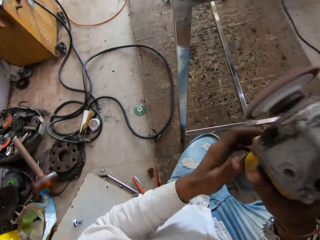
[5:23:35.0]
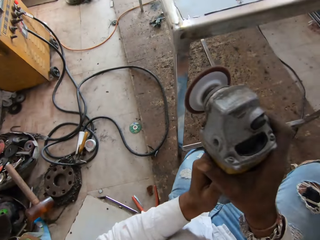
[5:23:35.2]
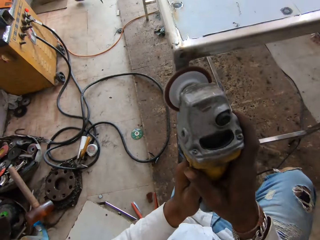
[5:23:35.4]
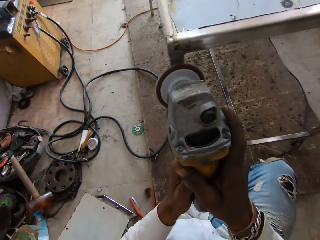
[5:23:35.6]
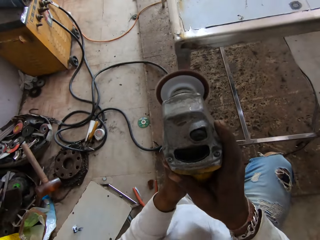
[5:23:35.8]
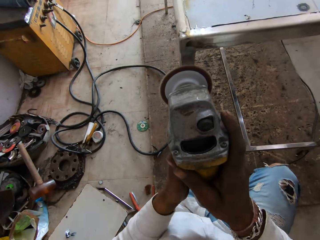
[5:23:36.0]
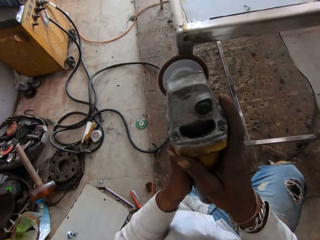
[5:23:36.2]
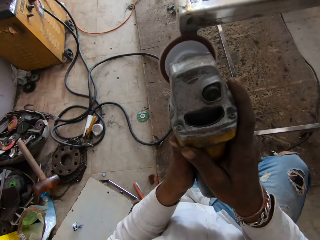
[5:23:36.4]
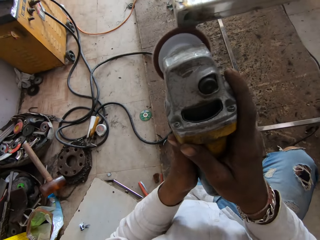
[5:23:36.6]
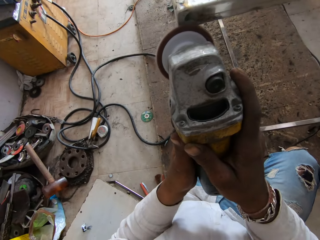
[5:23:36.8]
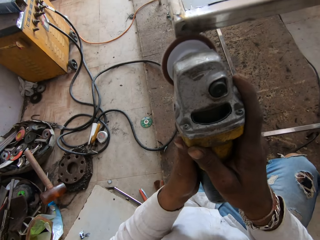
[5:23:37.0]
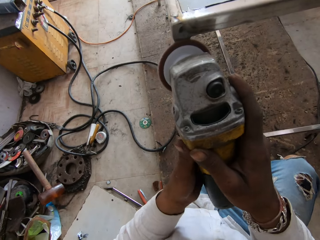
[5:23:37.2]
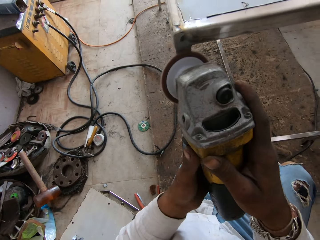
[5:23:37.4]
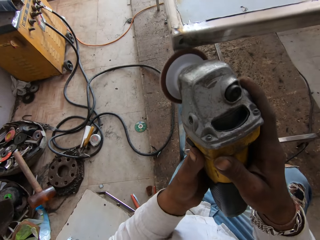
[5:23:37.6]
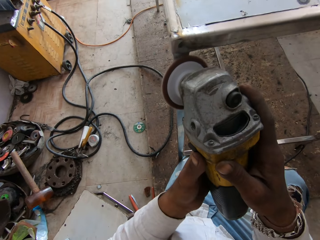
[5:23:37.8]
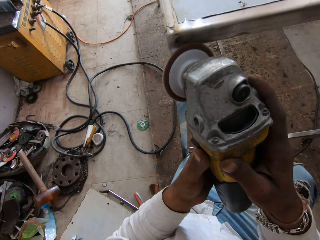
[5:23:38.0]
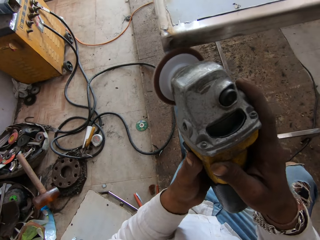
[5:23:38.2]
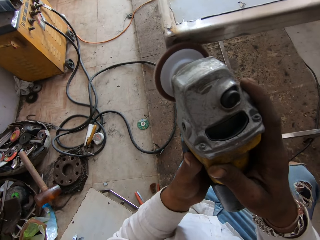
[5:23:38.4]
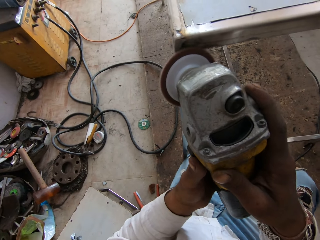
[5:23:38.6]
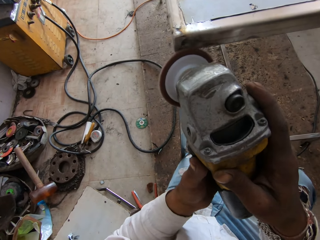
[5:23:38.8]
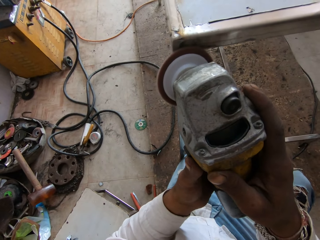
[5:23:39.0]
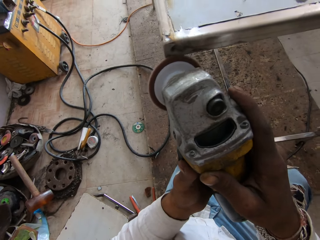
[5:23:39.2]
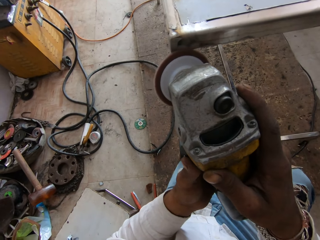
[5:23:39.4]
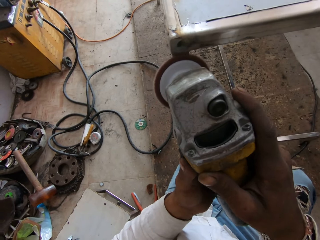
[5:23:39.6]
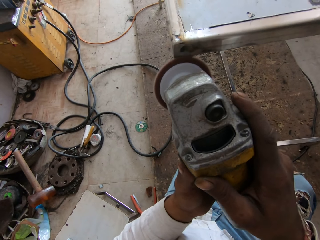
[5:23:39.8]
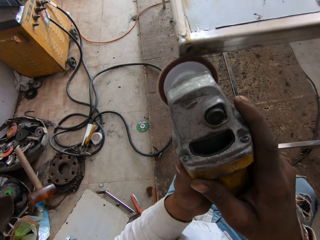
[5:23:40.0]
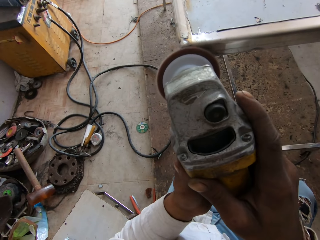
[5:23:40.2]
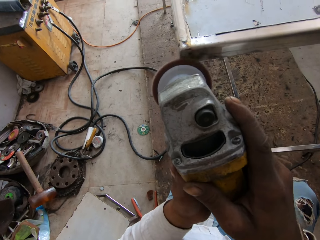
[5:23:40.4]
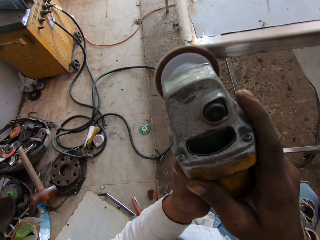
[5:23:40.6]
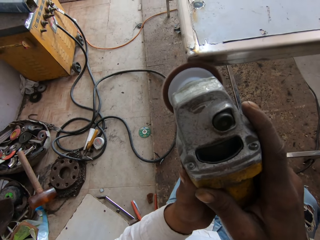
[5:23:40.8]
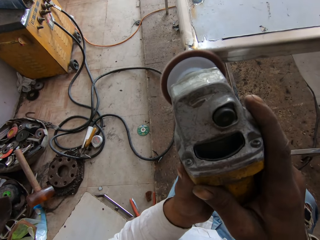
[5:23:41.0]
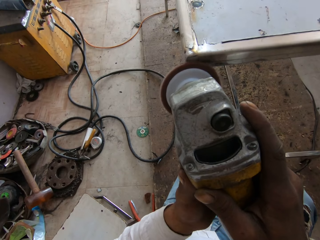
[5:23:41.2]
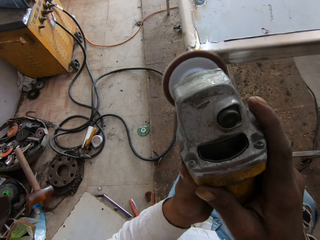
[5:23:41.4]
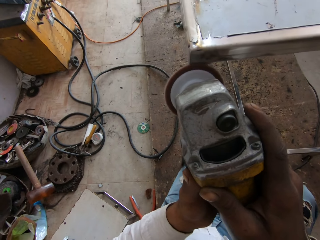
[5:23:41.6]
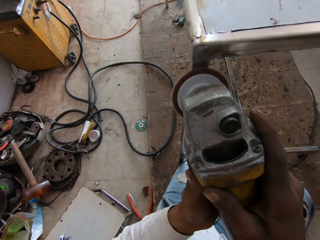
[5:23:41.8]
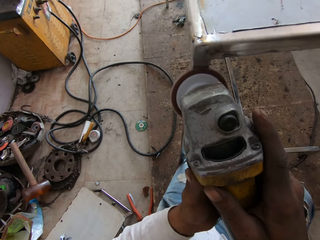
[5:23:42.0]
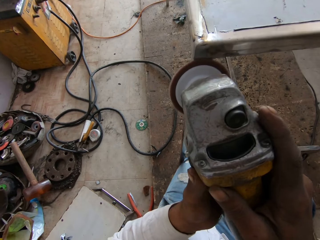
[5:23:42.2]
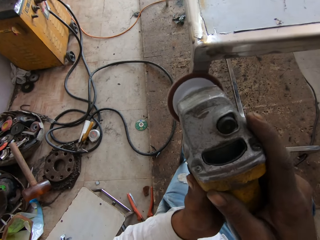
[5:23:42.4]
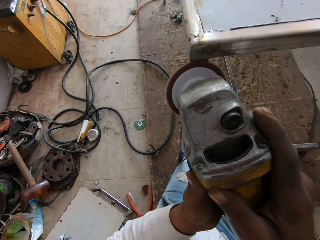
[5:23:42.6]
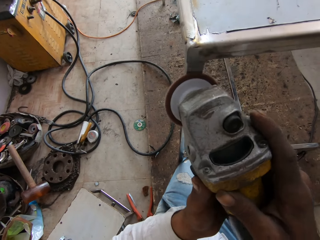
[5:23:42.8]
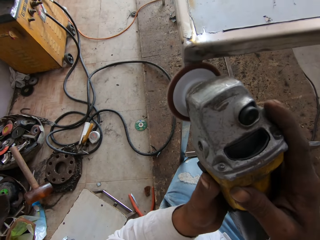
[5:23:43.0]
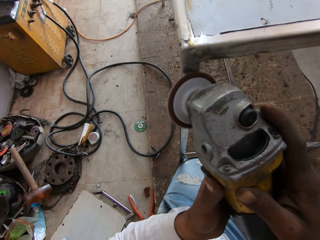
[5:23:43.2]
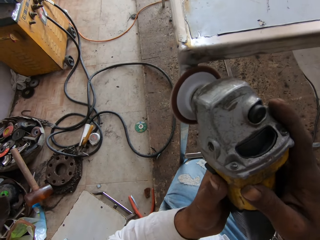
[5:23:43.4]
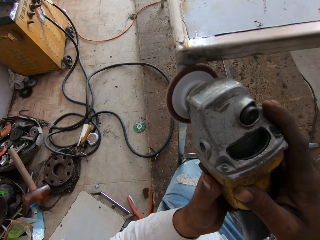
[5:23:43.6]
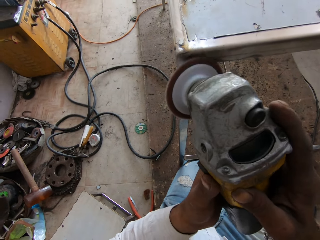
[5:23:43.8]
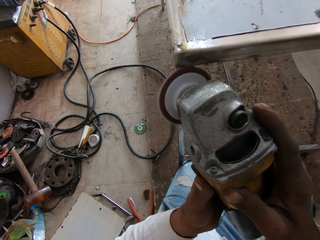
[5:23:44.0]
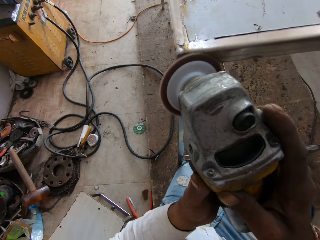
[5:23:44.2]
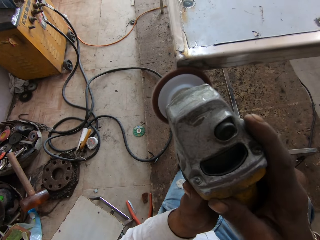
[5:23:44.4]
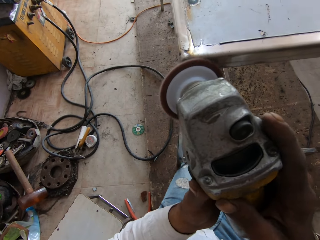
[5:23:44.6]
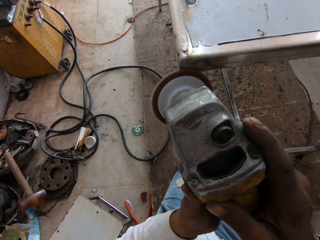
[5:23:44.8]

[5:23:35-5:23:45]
The camera wearer grinds the upper left leg metal frame with a metal grinder.

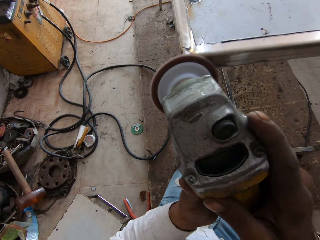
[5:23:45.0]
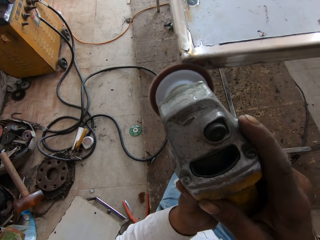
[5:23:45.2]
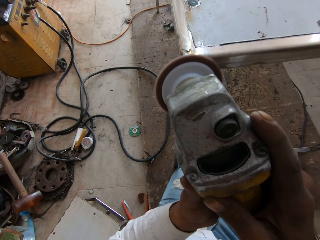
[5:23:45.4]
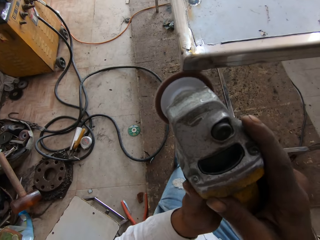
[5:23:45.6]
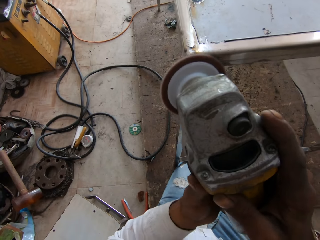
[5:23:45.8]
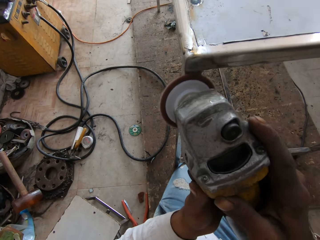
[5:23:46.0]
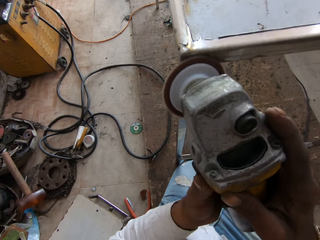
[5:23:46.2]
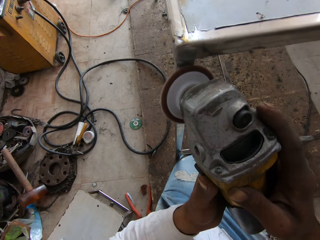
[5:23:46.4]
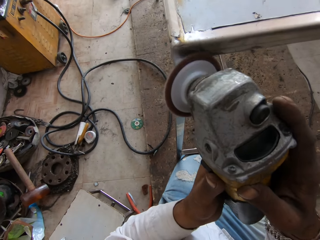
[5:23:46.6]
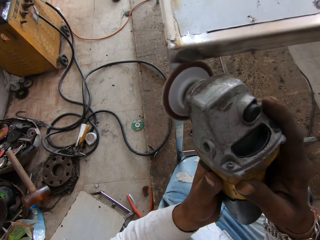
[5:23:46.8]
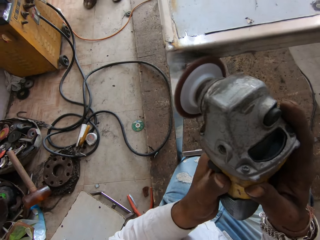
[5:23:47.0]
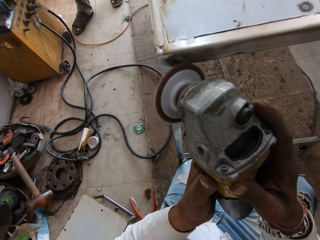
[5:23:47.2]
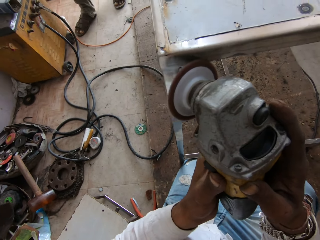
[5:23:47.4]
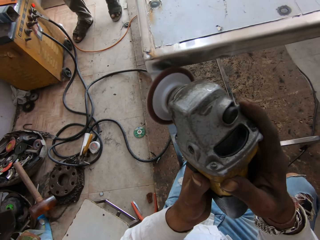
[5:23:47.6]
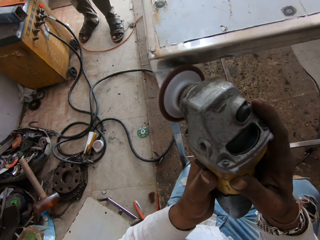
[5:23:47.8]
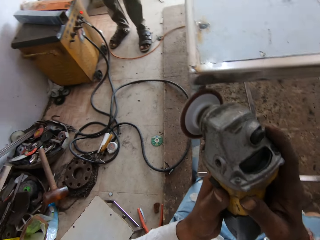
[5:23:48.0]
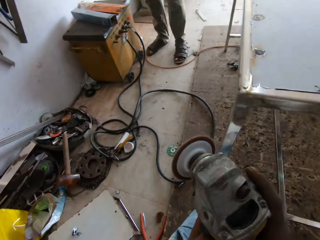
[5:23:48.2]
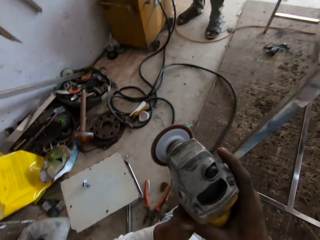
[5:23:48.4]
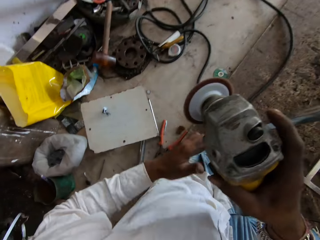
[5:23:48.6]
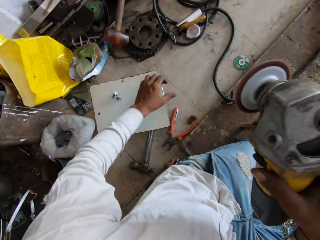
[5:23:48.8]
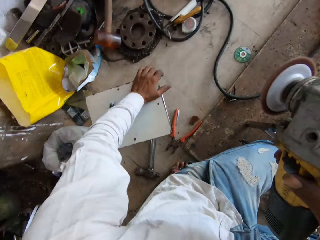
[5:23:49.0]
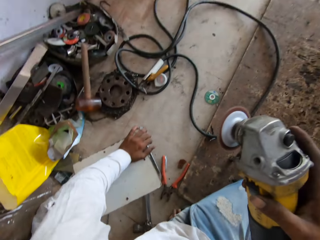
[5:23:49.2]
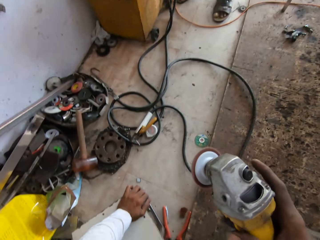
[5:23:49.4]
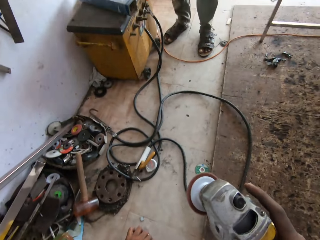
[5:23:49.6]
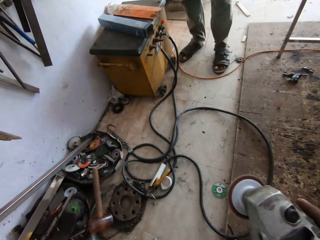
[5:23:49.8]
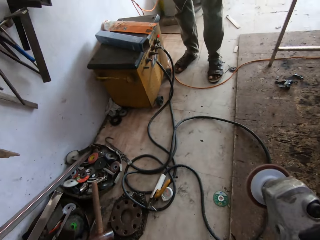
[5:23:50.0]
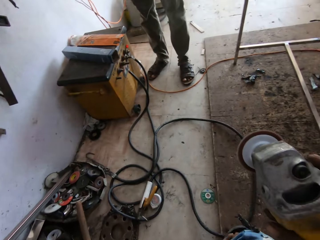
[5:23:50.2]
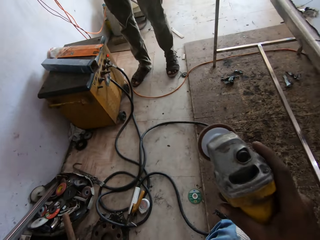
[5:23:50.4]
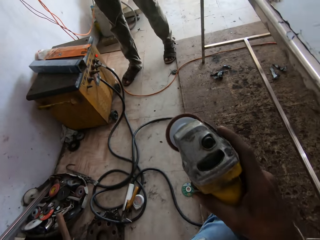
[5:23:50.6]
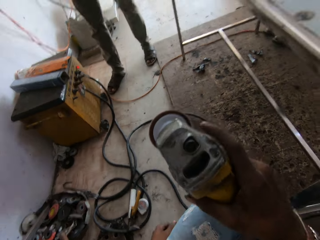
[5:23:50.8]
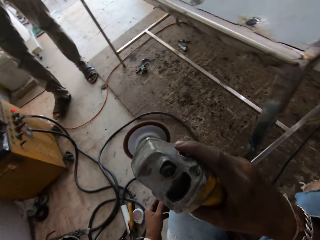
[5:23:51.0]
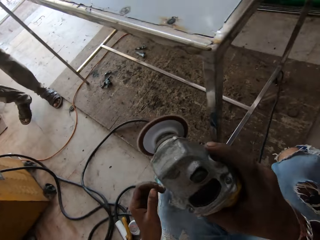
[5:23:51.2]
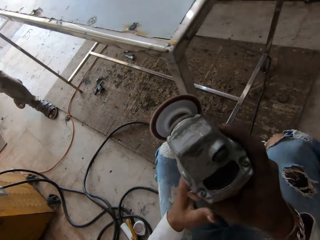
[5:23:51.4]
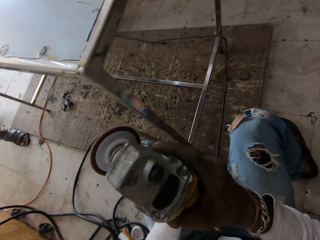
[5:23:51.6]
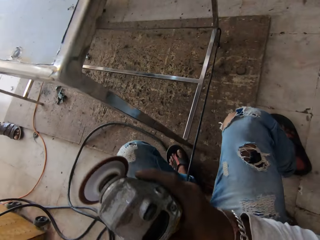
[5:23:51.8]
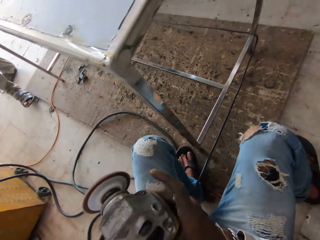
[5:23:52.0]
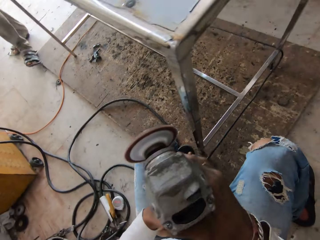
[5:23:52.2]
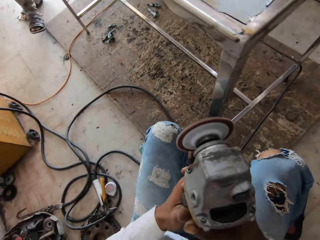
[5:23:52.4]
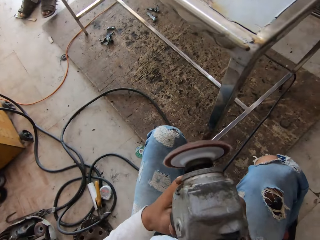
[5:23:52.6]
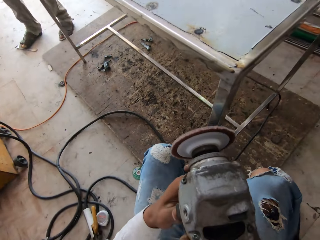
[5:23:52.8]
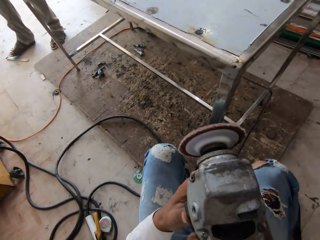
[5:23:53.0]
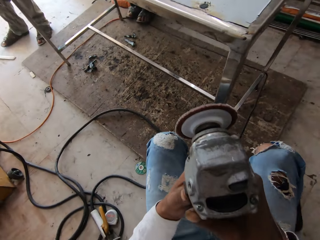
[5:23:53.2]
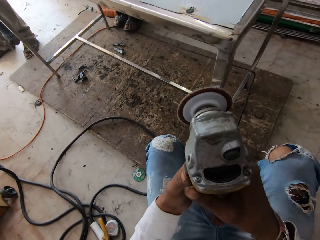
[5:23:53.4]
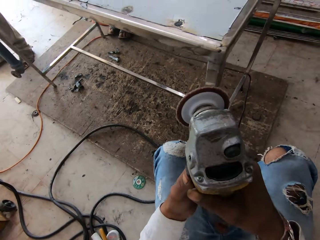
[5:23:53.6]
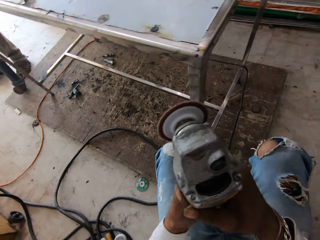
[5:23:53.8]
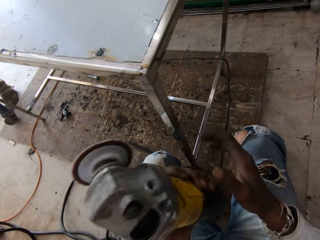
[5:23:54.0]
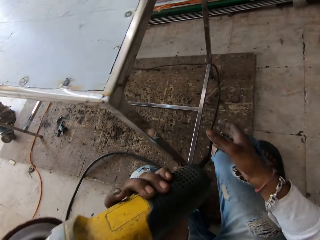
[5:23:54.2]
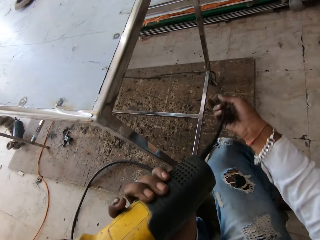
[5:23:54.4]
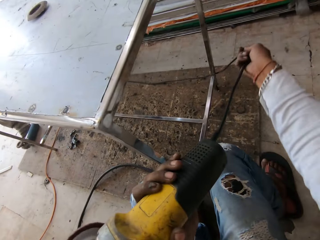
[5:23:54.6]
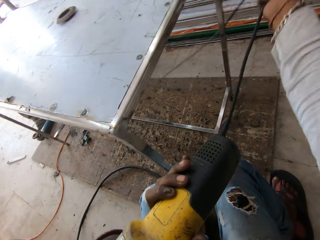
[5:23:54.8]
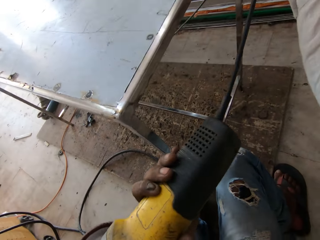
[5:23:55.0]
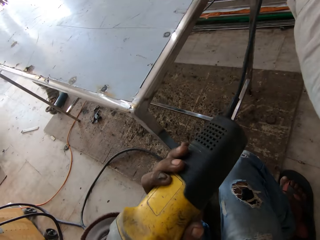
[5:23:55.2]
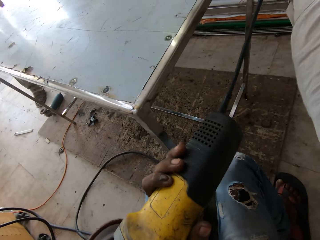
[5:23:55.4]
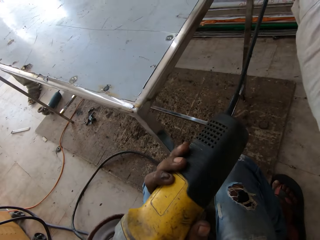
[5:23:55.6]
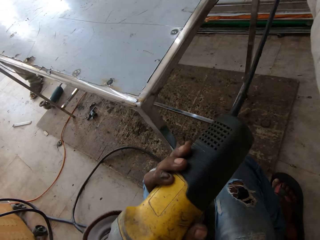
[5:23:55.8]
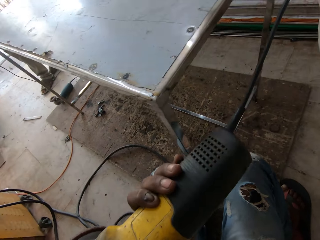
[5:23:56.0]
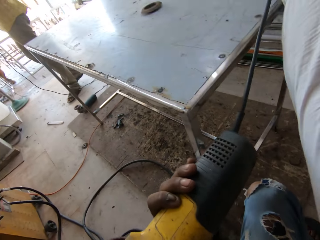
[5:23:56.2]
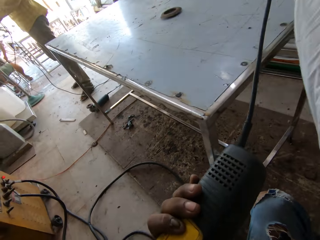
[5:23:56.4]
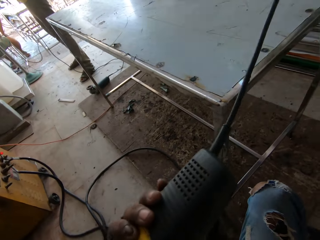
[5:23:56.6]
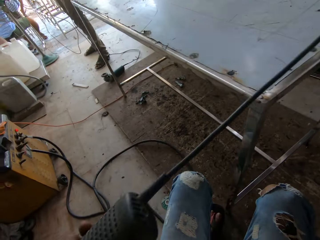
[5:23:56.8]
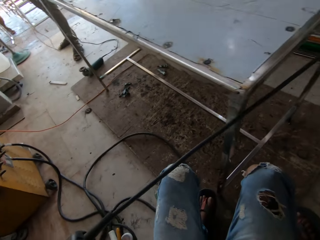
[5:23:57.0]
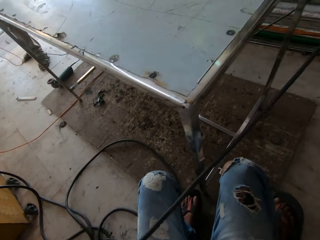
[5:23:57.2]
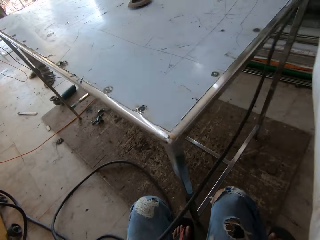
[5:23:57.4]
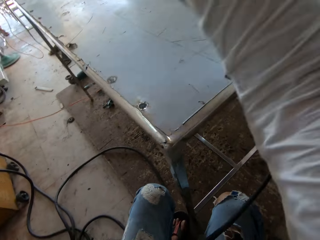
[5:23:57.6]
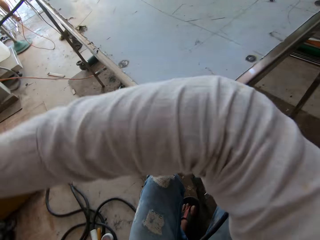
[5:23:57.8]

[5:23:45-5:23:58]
A person slightly walks along a metal table. The camera wearer turns to the left side of the metal table. They move to the side. They loosen an electric cable and pull the cable.
